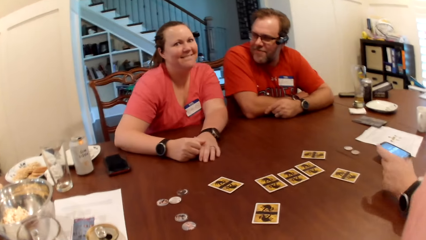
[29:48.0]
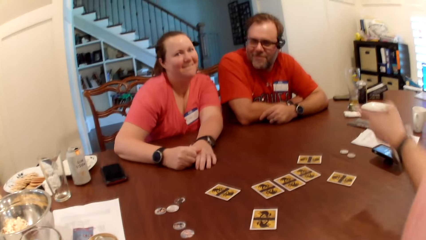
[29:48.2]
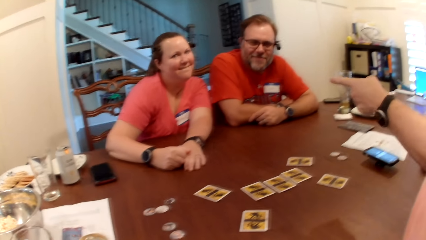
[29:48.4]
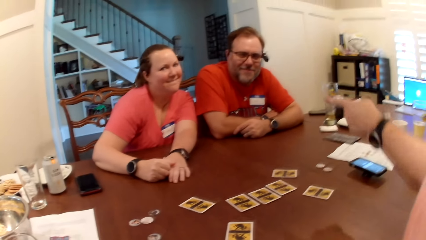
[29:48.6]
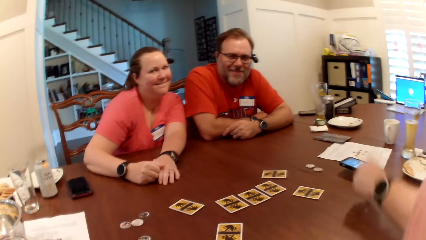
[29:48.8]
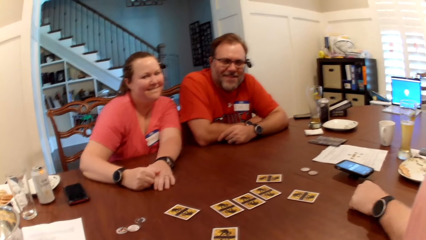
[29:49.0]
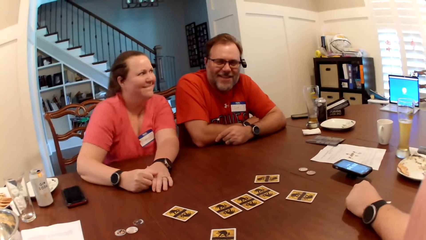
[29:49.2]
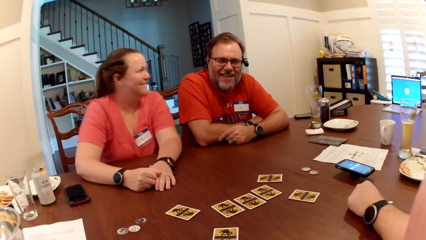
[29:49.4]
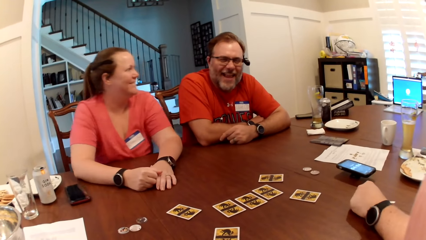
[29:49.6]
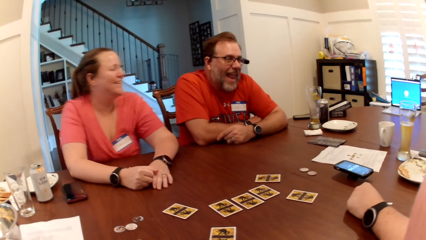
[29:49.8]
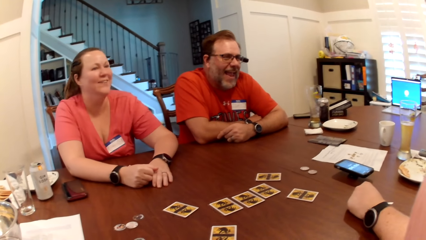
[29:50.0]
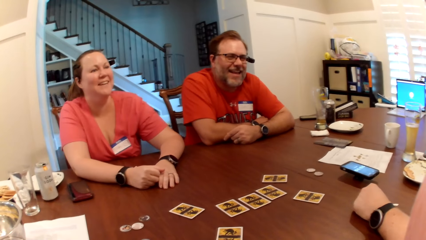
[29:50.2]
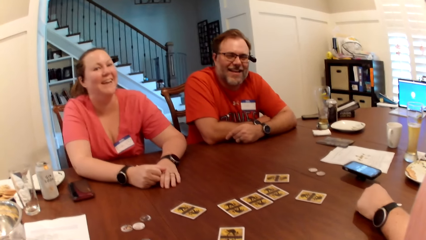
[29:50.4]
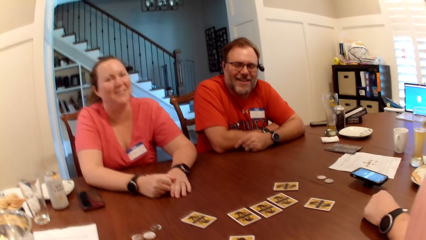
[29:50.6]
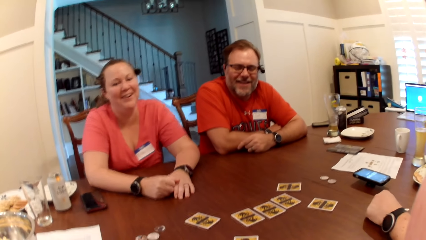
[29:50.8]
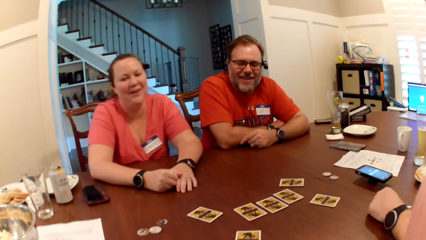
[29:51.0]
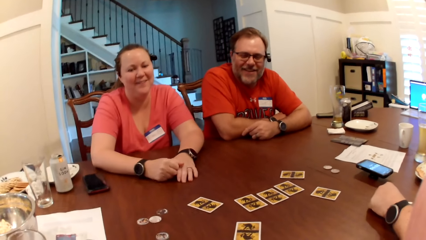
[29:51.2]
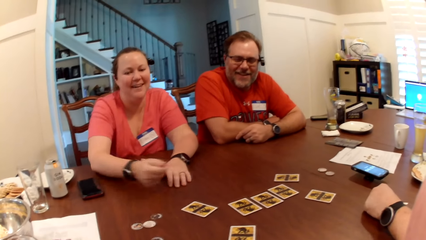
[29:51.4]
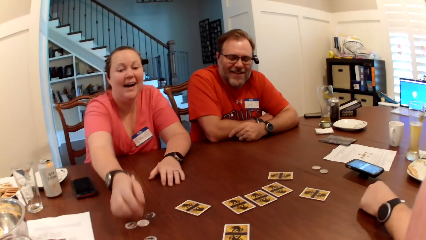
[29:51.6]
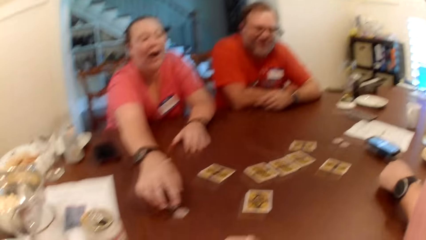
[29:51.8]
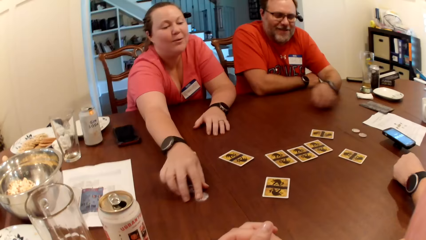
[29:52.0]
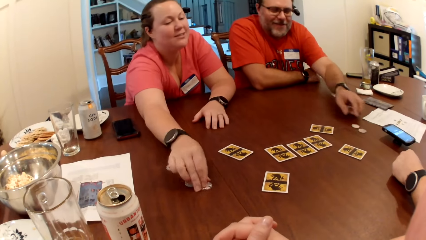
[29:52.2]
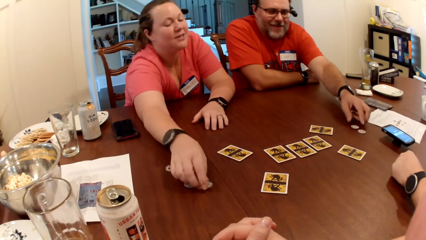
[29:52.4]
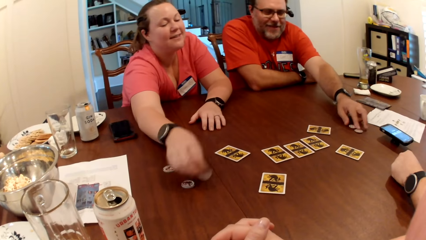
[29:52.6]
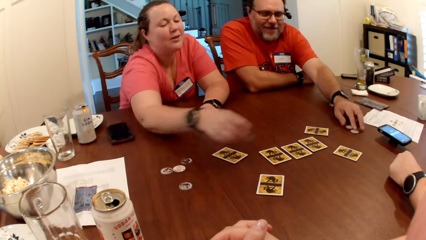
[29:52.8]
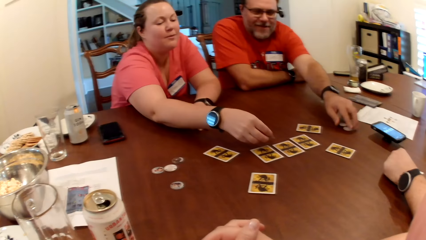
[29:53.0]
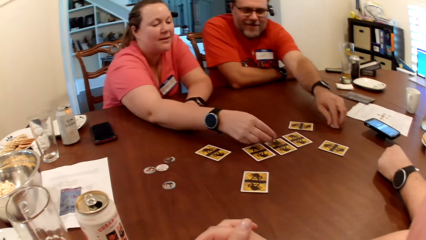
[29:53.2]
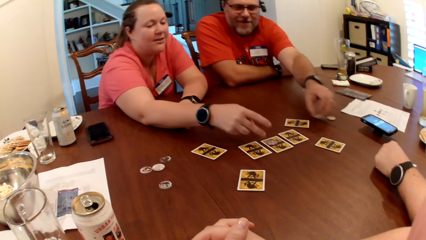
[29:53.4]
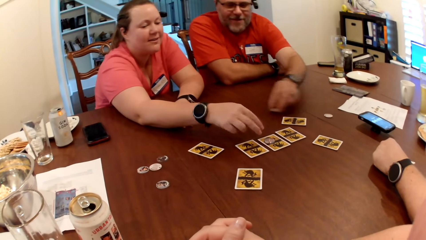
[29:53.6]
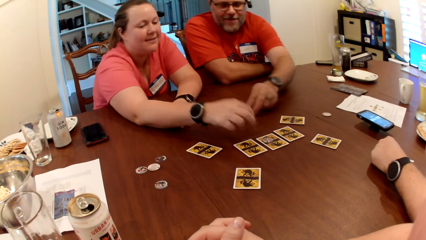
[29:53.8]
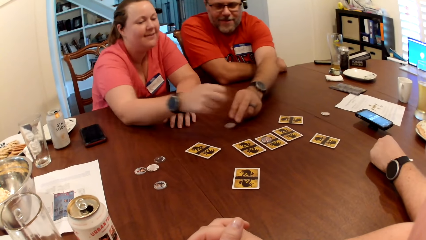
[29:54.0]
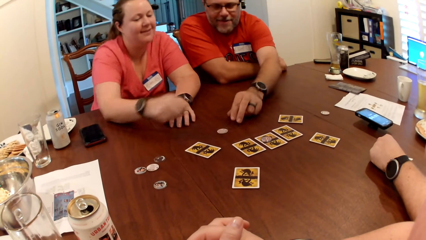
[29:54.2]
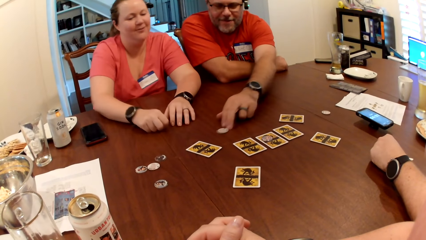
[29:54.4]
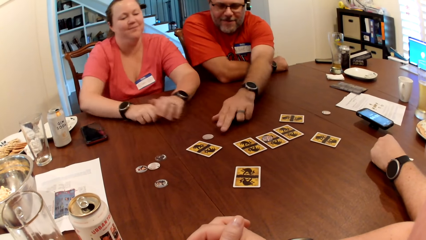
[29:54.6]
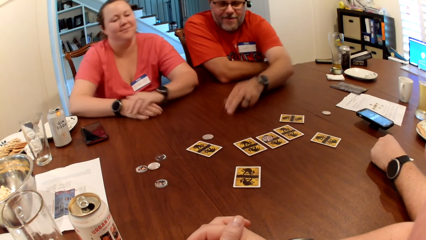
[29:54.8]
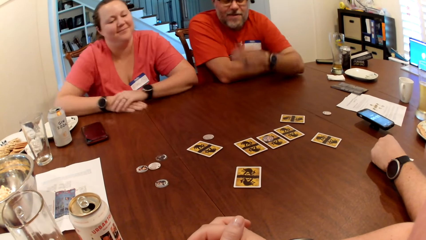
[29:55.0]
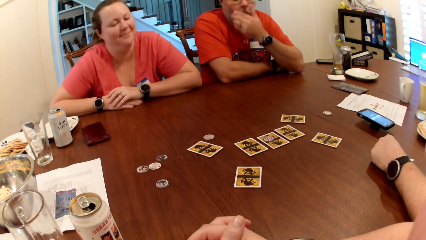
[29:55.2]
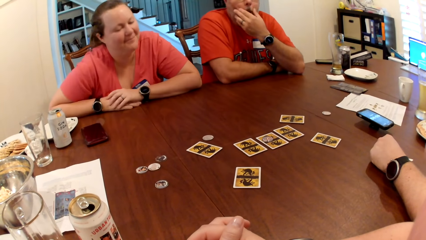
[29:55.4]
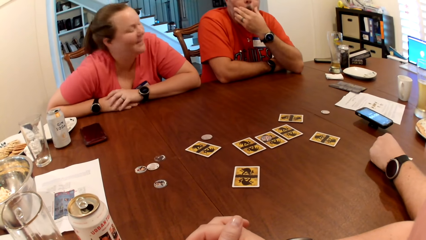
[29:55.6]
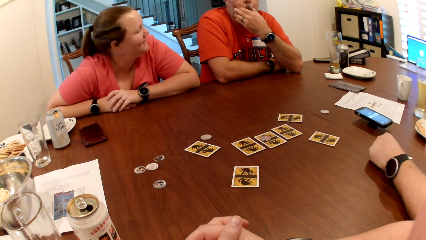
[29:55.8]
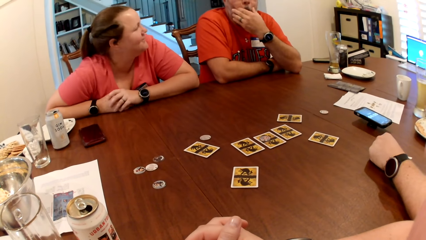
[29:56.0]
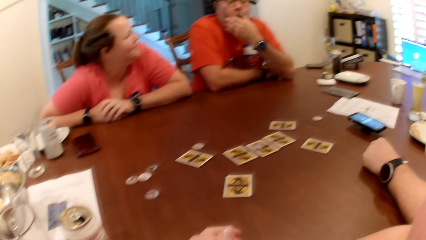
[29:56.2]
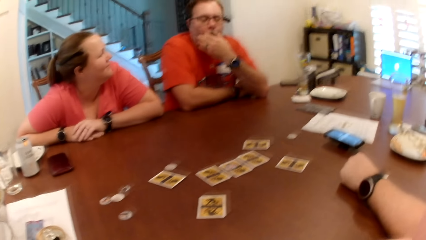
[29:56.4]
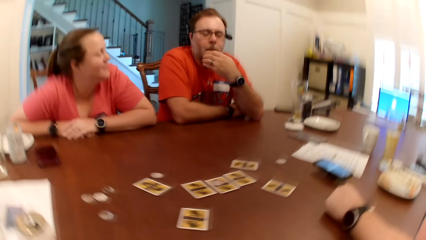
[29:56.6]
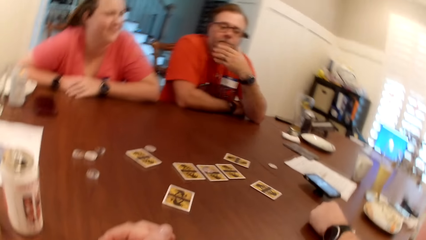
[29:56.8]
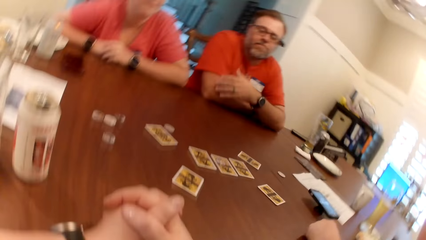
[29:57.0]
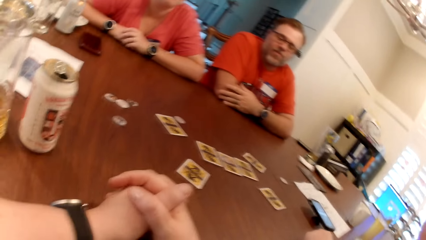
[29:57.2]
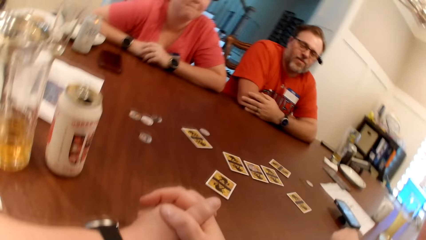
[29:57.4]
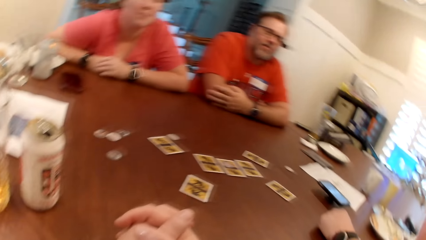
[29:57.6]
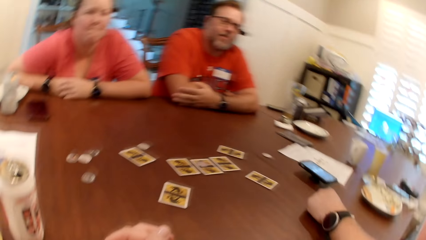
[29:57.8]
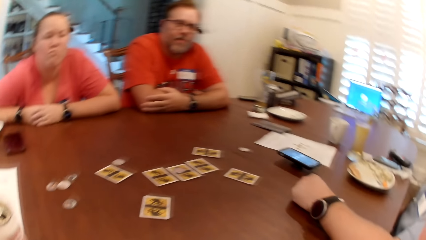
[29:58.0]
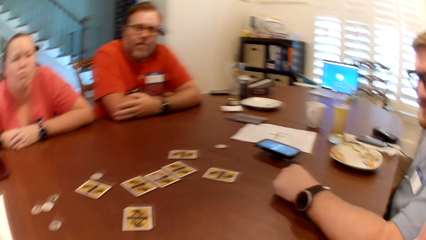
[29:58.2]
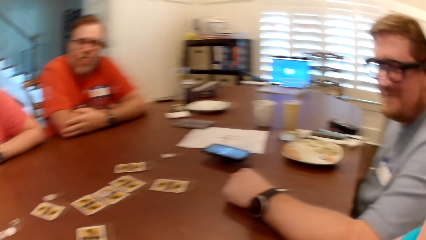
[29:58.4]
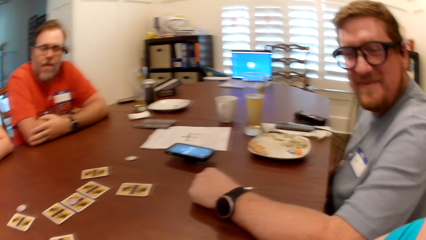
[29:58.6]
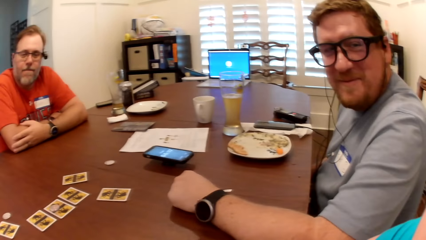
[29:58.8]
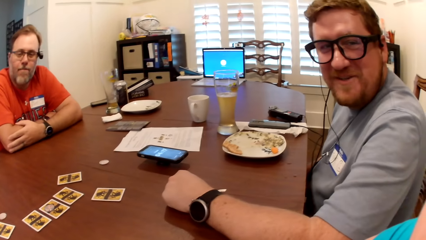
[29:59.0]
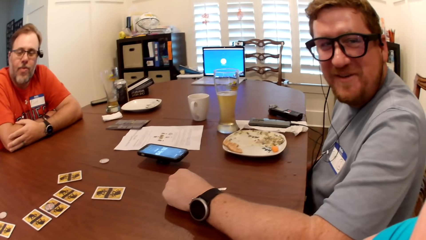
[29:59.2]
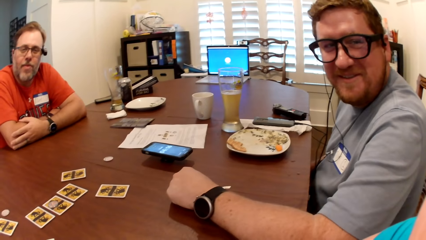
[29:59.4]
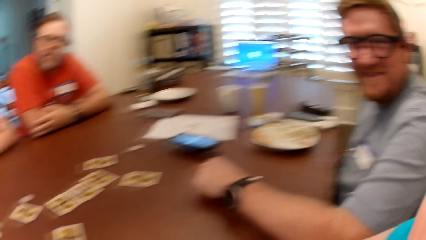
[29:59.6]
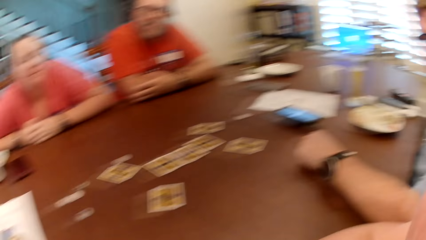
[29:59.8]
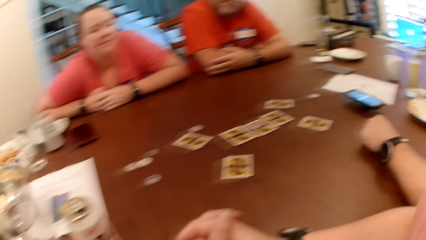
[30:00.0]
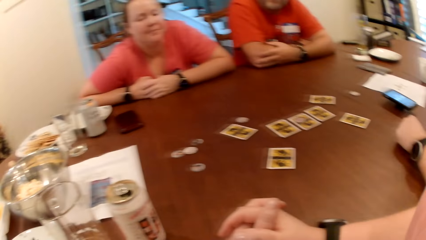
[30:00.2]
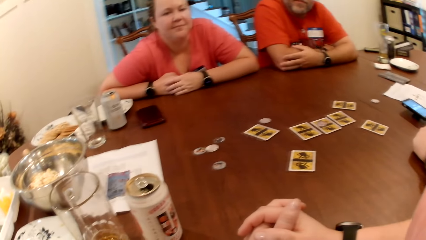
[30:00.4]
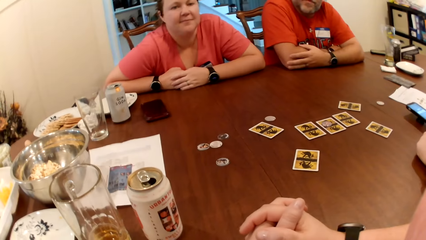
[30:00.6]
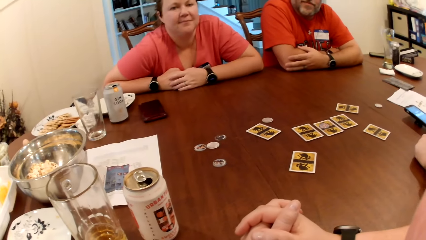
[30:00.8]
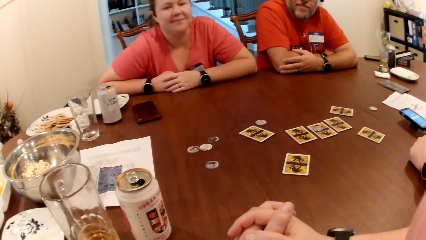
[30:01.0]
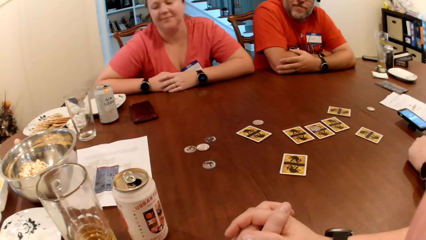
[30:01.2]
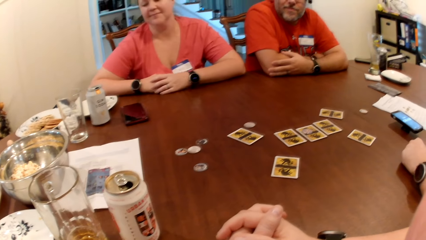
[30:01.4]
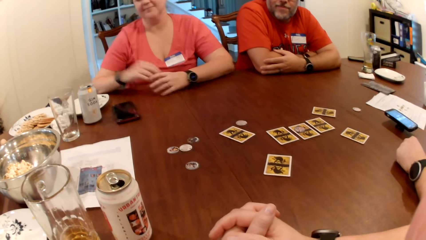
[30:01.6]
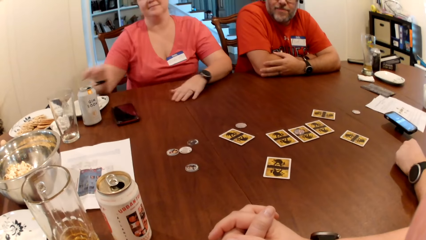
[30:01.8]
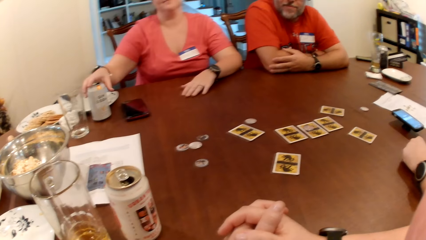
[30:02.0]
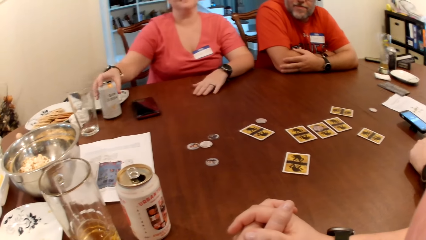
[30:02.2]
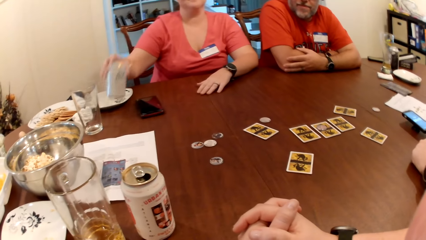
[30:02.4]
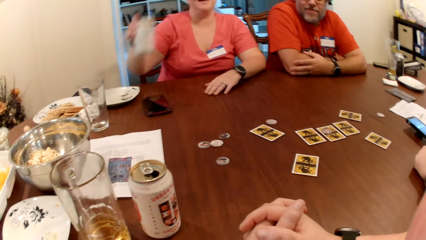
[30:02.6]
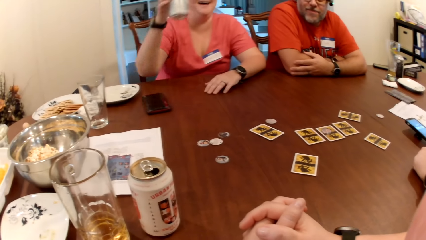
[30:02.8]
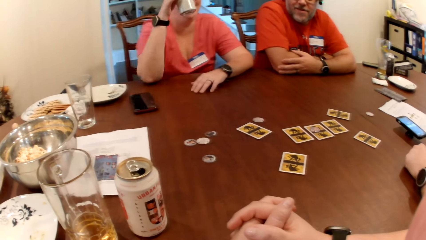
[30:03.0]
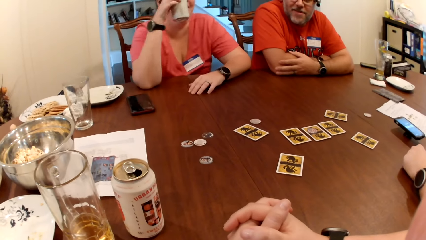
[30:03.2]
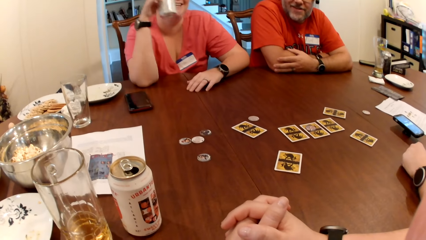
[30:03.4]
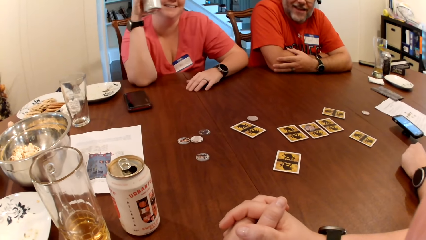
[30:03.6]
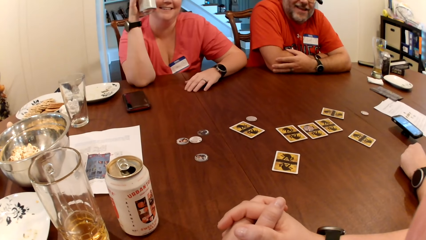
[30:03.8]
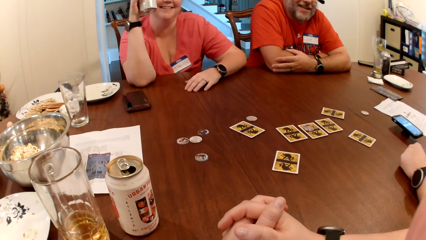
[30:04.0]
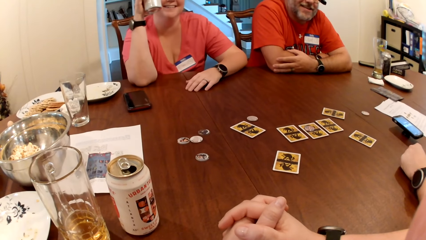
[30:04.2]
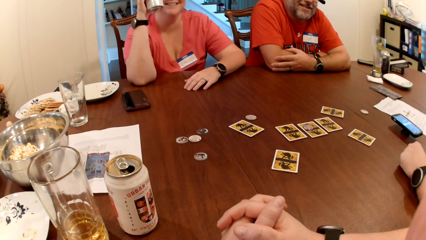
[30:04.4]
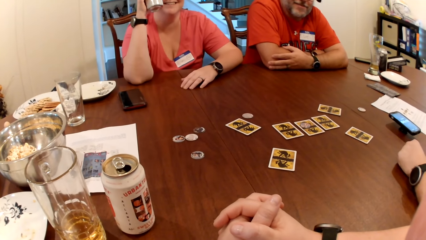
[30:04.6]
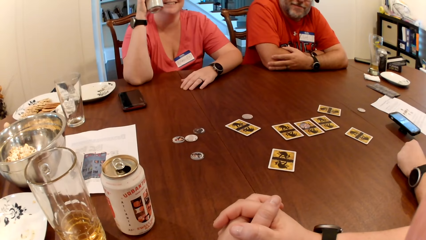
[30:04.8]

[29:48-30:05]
A man makes a gesture. The woman picks the role token on the table with her right hand. Another man picks a role token and moves the token on the table with his left hand. The woman drops the token on the card on the table with her right hand. The other man puts the role token on the table. The camera wearer turns around the room. The woman picks up a canned drink on the table with her right hand.
